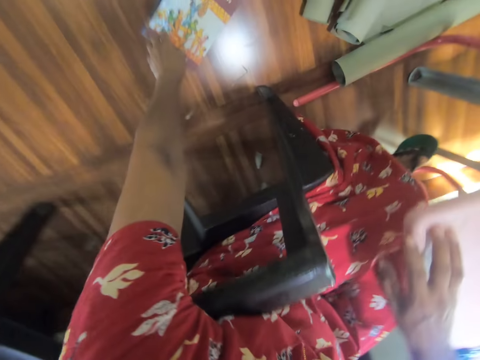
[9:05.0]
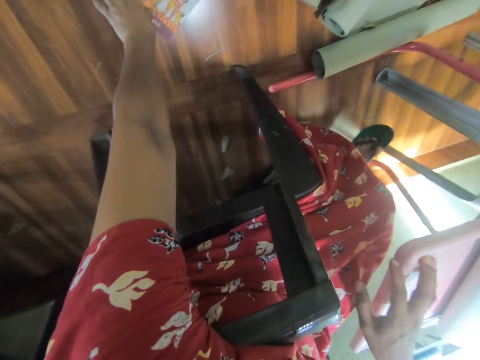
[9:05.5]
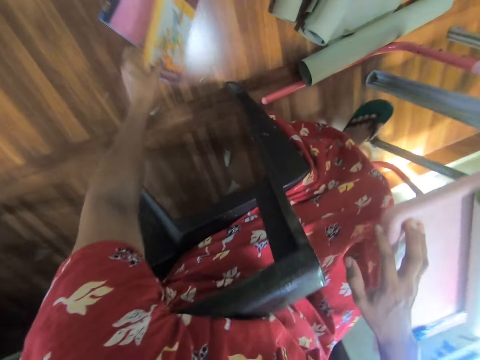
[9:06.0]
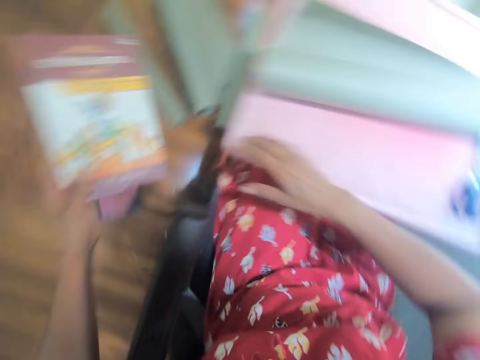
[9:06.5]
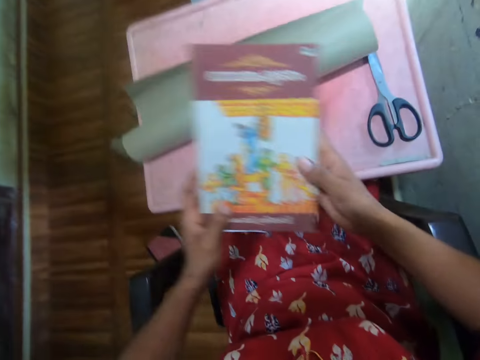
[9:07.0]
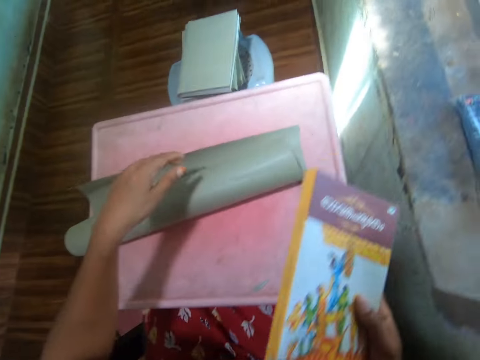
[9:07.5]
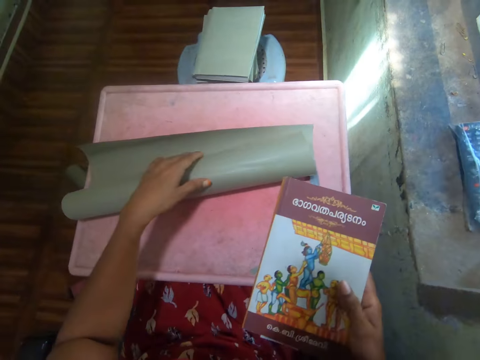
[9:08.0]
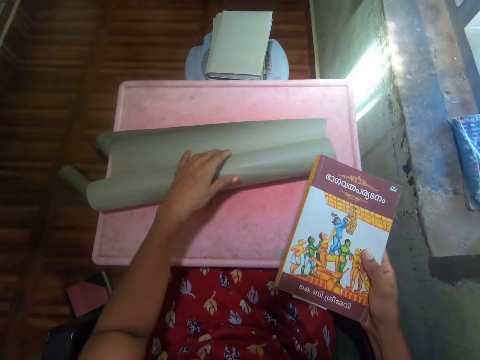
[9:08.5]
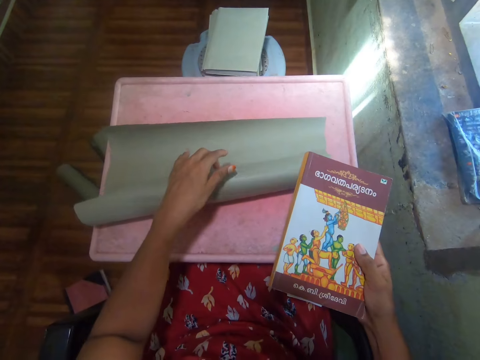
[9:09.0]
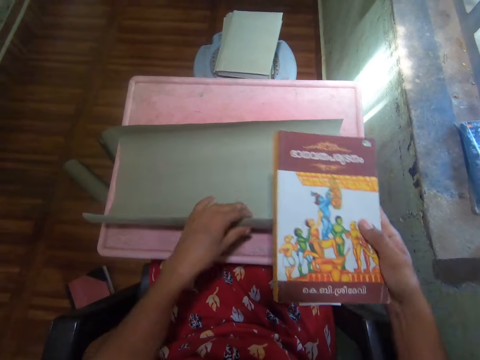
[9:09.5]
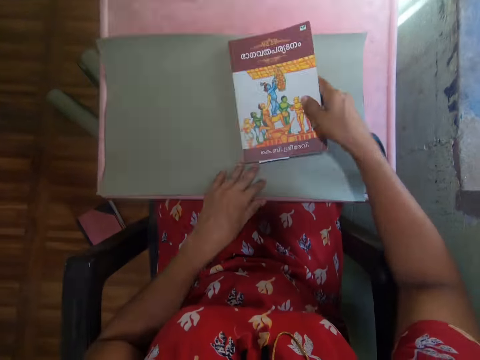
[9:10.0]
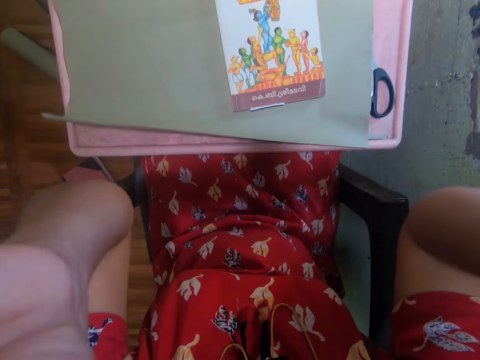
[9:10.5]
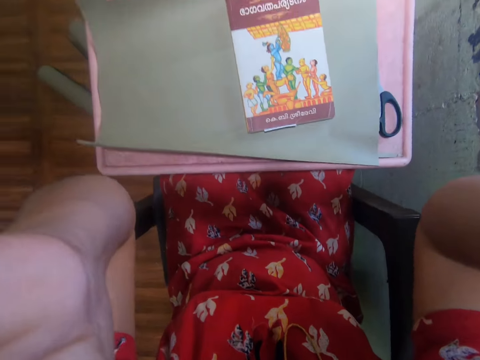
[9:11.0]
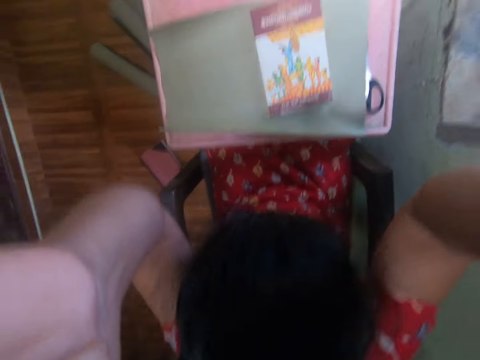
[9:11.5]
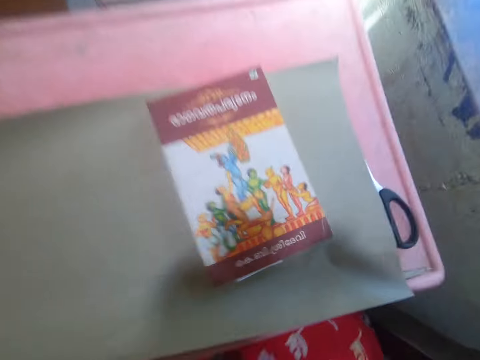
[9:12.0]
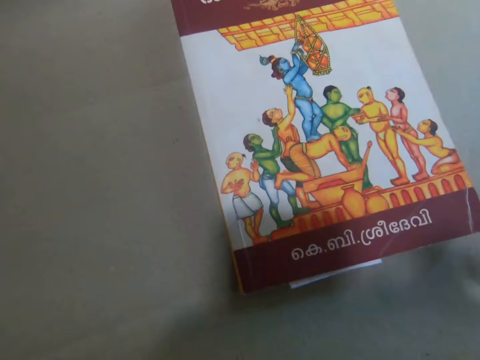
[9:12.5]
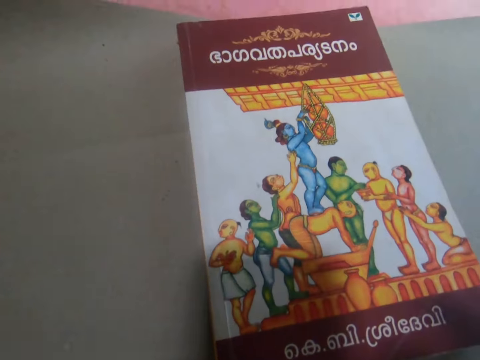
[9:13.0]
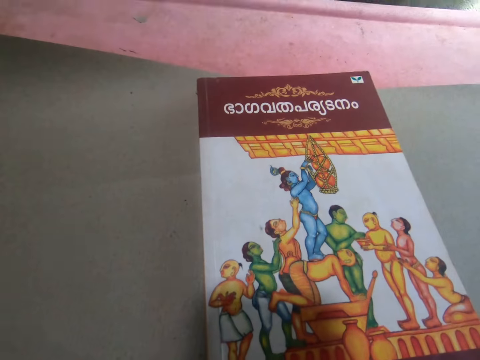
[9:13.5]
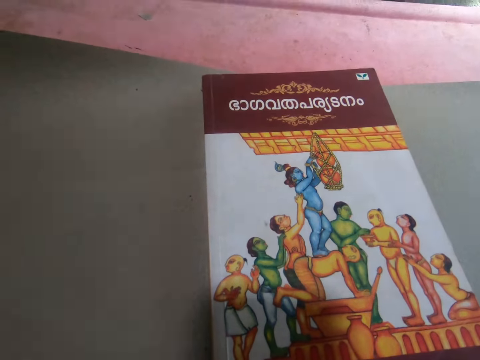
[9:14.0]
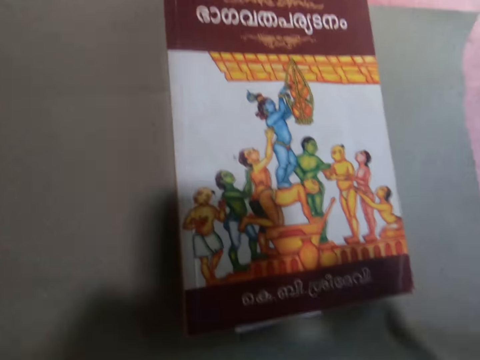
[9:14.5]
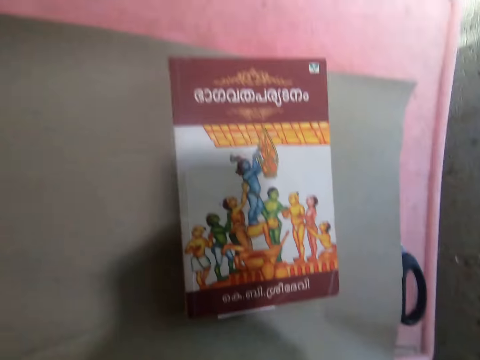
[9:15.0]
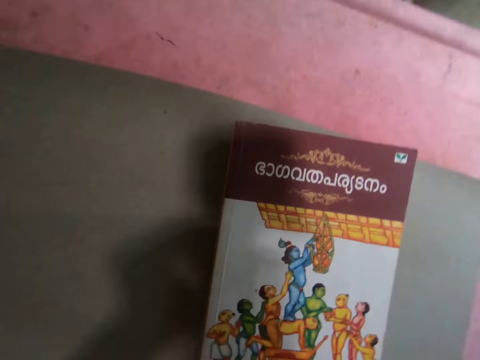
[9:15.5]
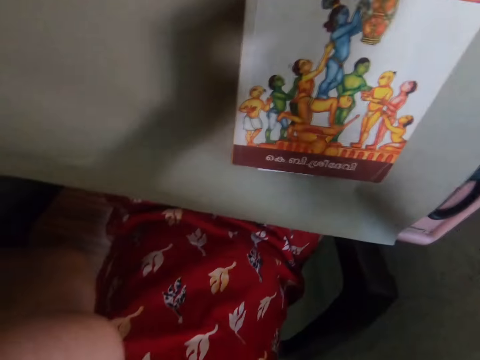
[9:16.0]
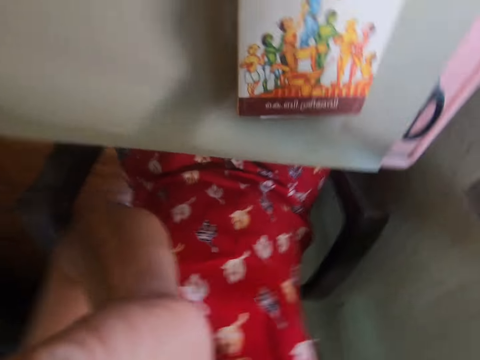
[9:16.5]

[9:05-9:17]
The camera wearer takes a book from the floor. He unfolds the paper. He places the book on the cover. He removes the camera from the head. He lifts his hands. He looks at the book.

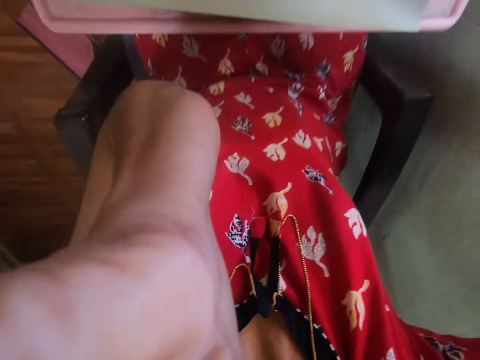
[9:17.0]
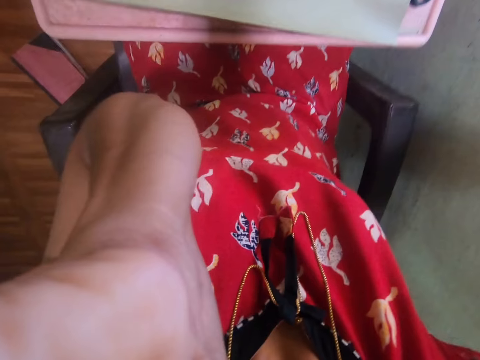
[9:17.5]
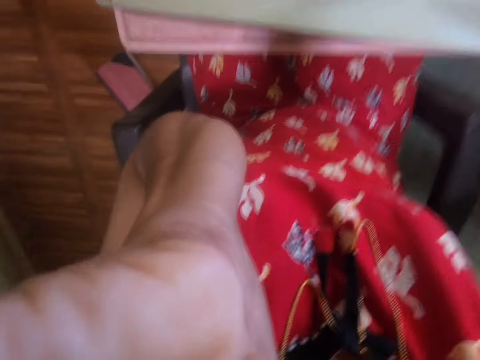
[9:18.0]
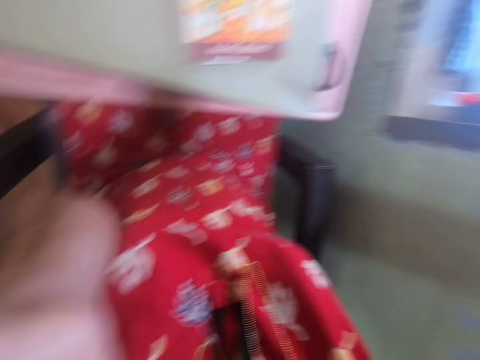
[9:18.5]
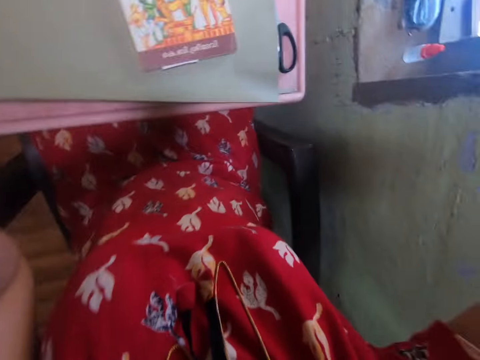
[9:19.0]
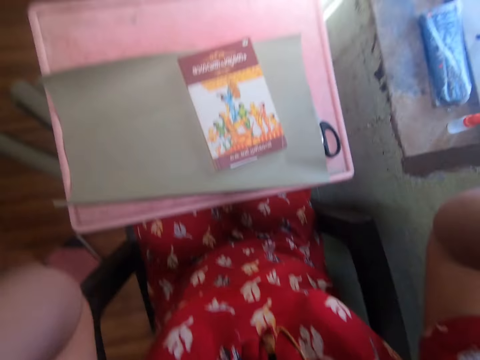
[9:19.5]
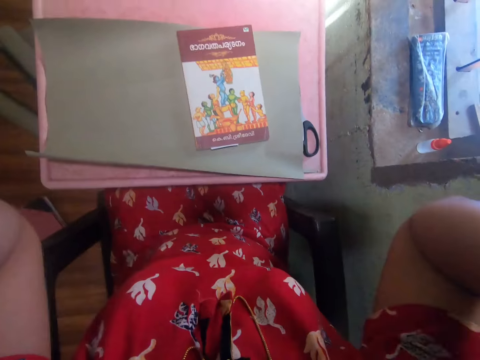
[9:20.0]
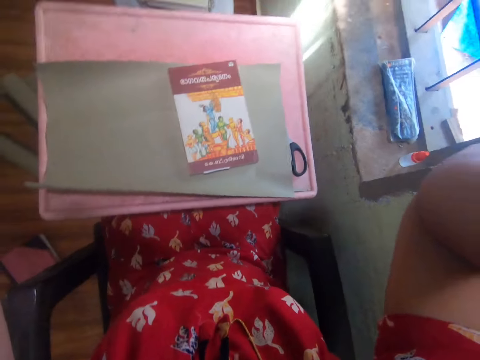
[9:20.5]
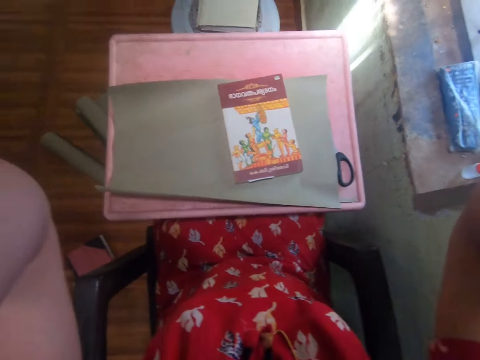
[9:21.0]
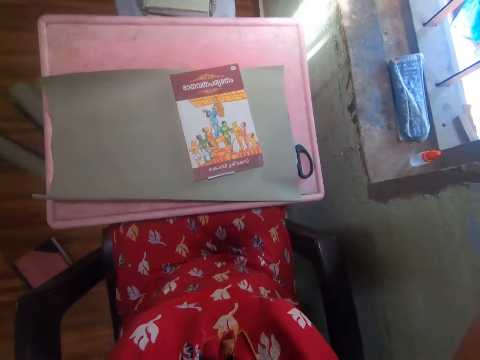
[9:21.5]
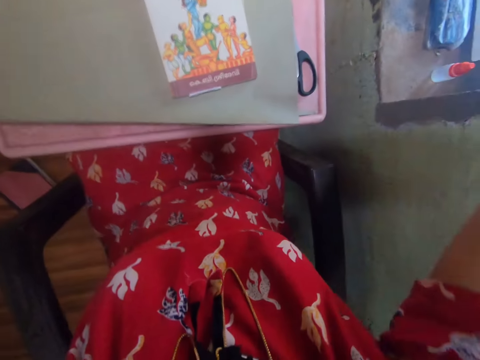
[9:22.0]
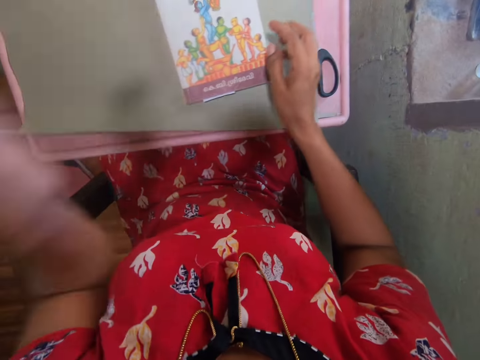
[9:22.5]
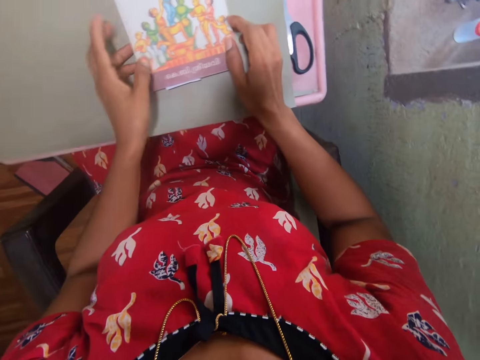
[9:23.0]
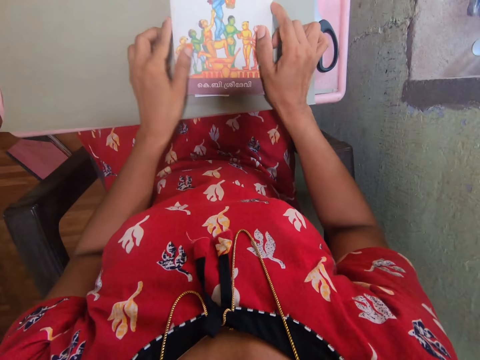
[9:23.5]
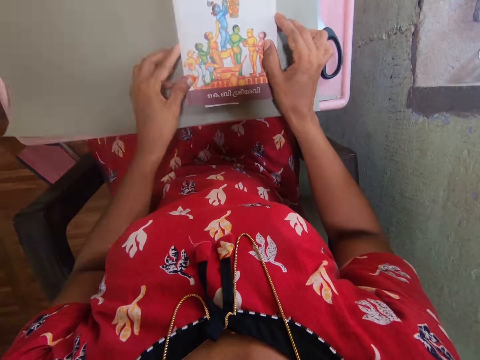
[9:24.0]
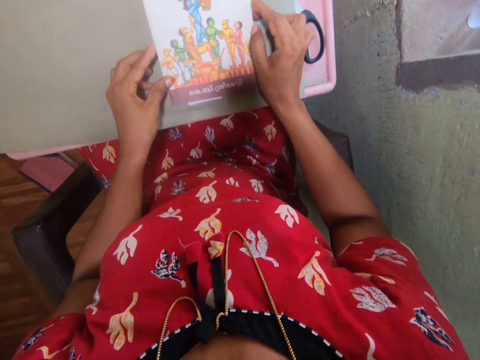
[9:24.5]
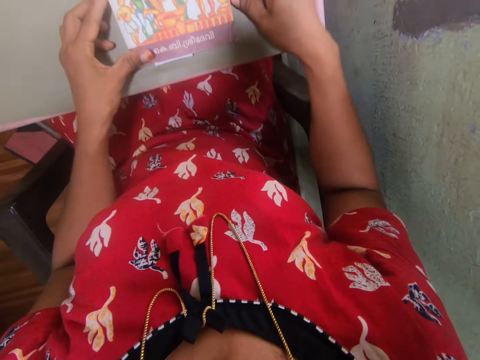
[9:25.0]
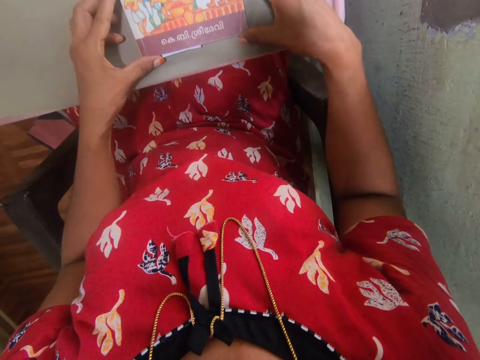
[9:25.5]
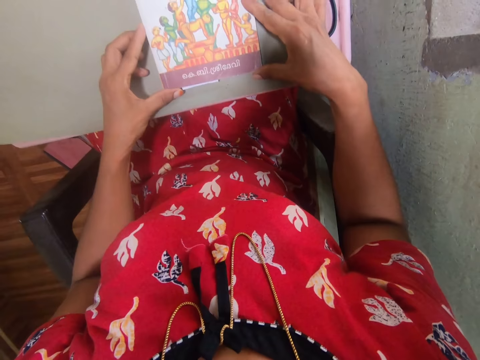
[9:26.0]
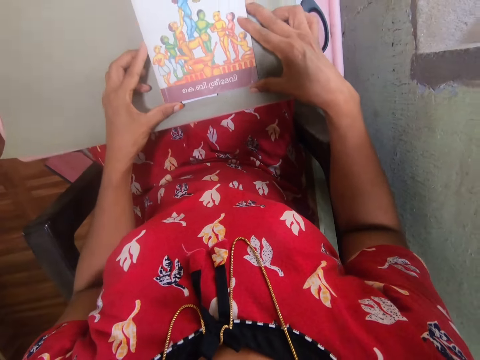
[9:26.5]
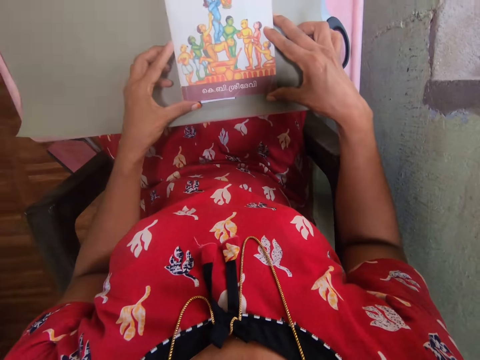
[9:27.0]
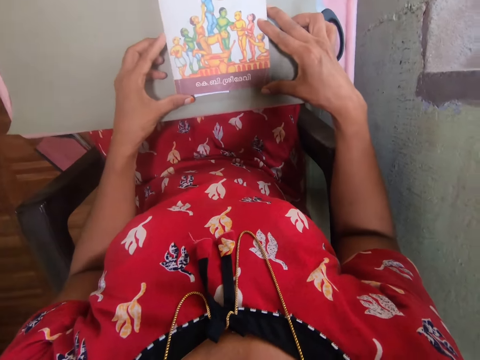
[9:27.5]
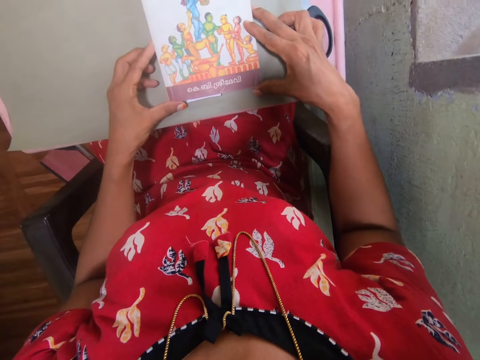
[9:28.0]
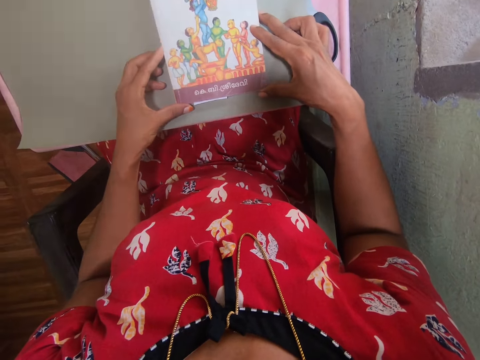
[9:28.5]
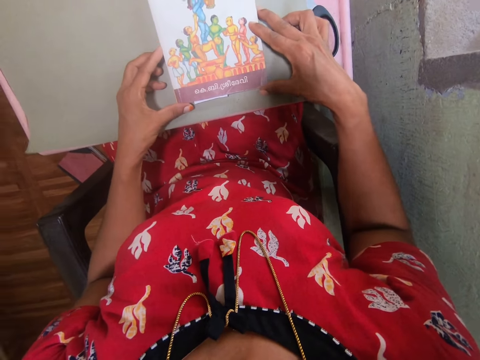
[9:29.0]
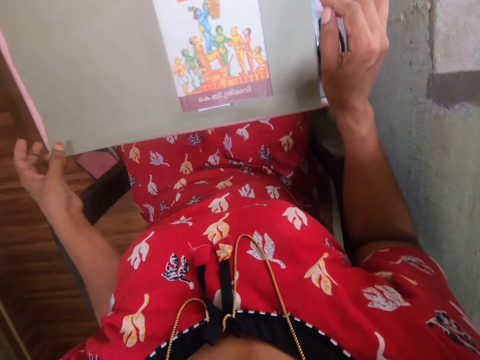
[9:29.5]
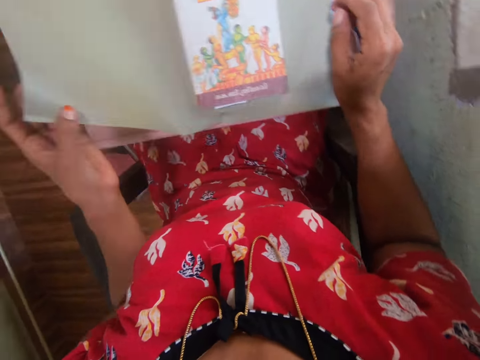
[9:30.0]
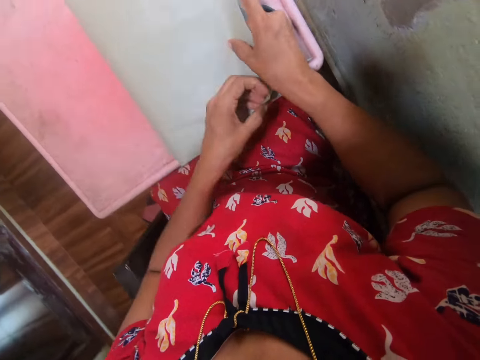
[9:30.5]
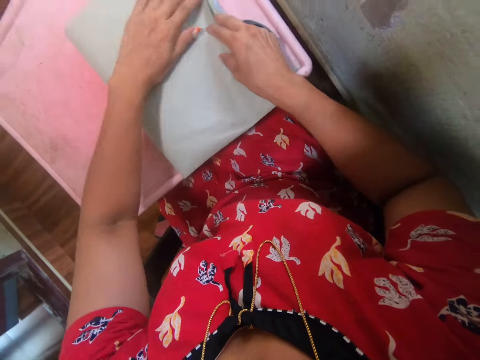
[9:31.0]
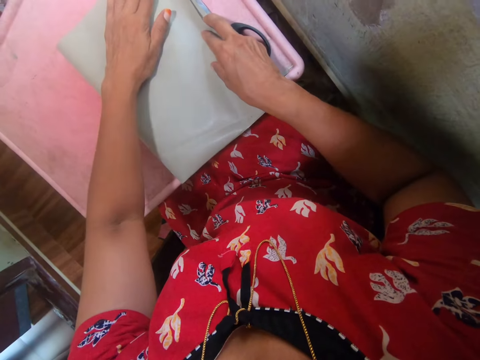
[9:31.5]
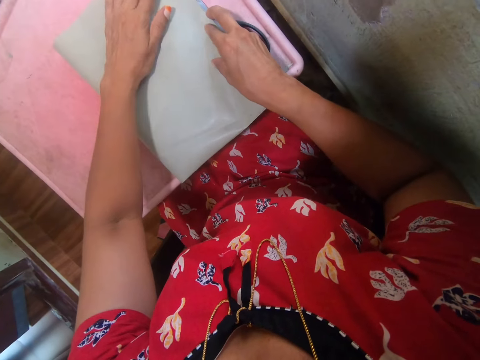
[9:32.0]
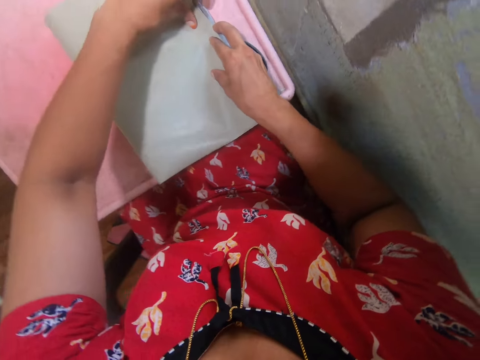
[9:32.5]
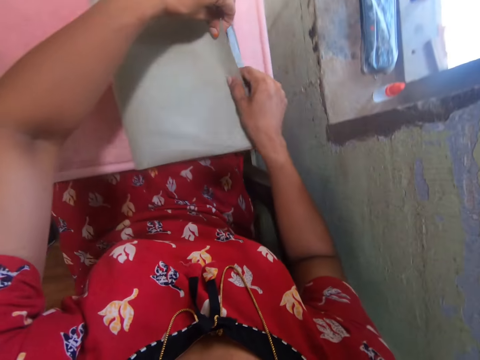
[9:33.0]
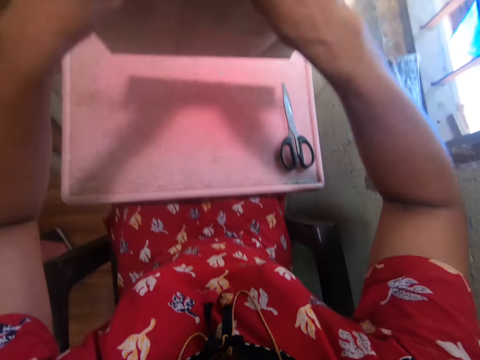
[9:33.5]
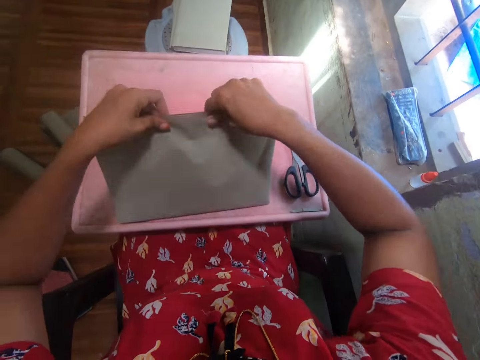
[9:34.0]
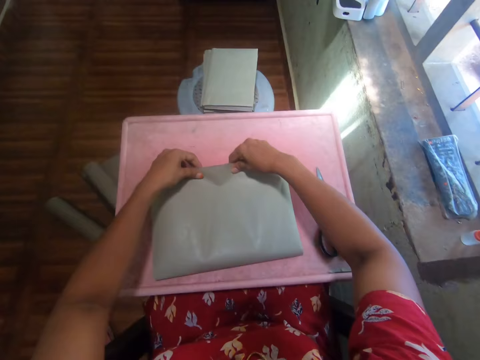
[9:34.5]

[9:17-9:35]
The camera wearer adjusts something. They let go of something. They touch the book. They hold the book on the sheet of paper. They move the book on the sheet of paper. They stare at the book. They adjust the book on the sheet of paper. They let go of the book. They pick up the cover paper. They fold the brown sheet on the book. They lift the brown sheet with the book. They place the book on the board.
